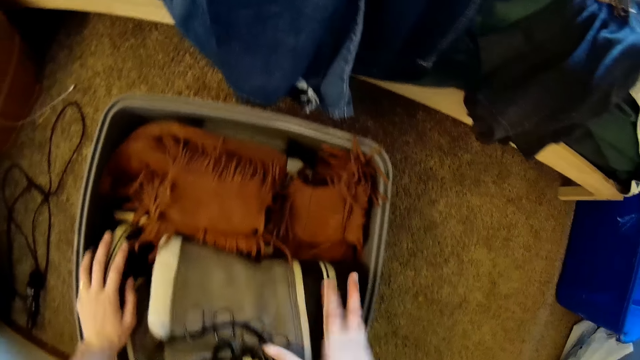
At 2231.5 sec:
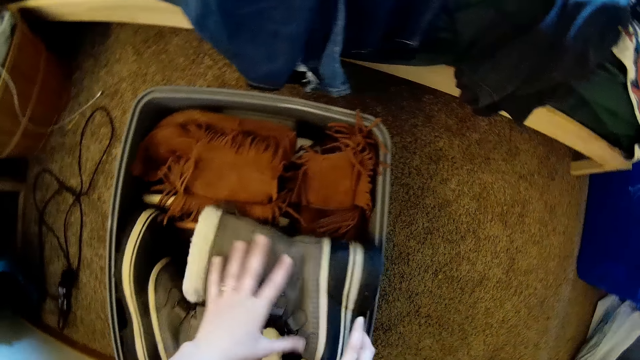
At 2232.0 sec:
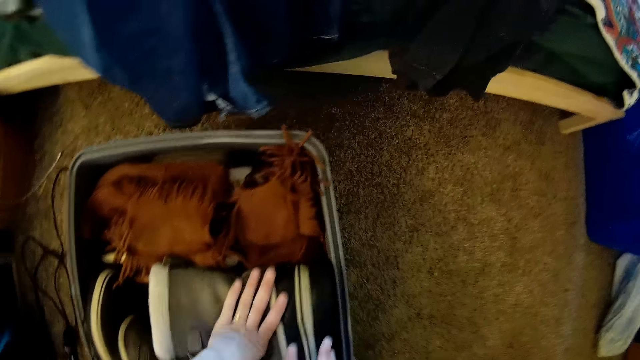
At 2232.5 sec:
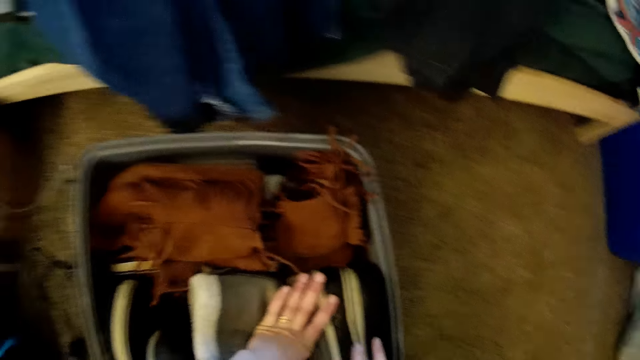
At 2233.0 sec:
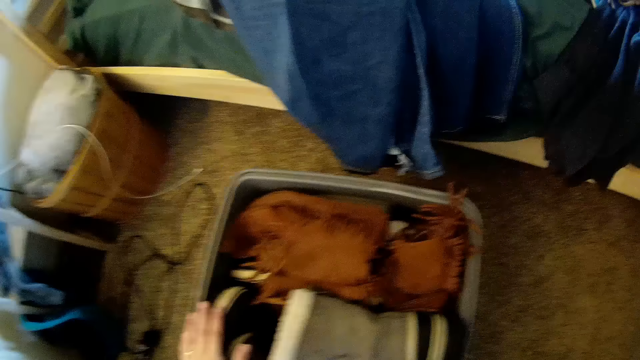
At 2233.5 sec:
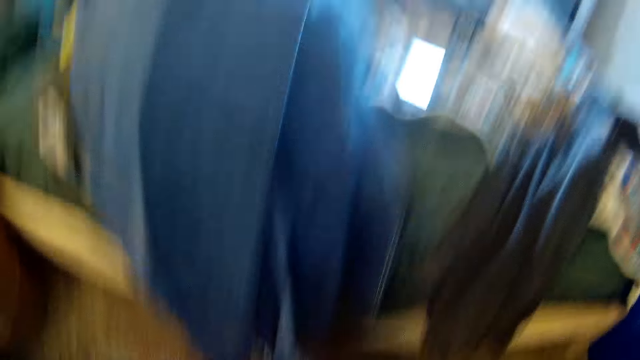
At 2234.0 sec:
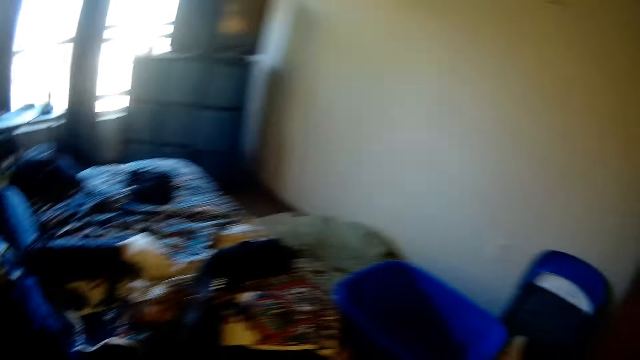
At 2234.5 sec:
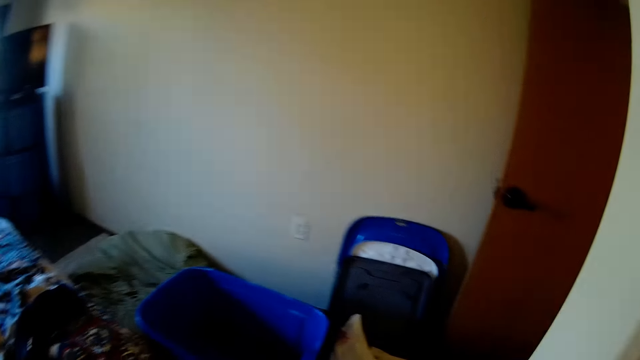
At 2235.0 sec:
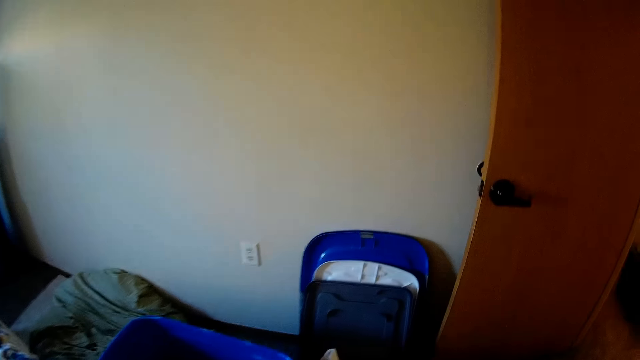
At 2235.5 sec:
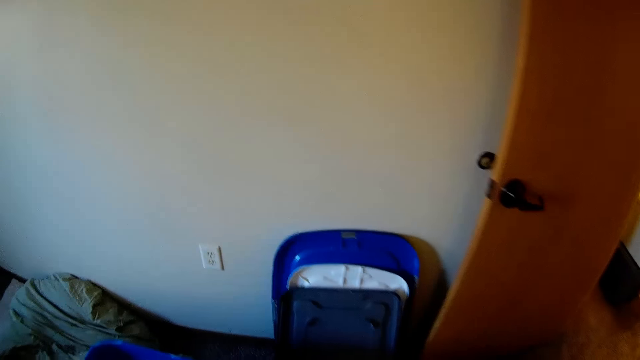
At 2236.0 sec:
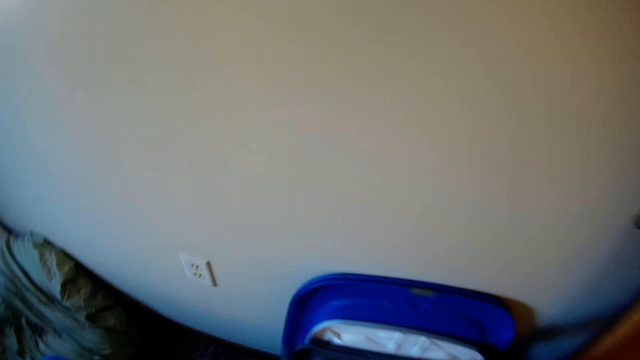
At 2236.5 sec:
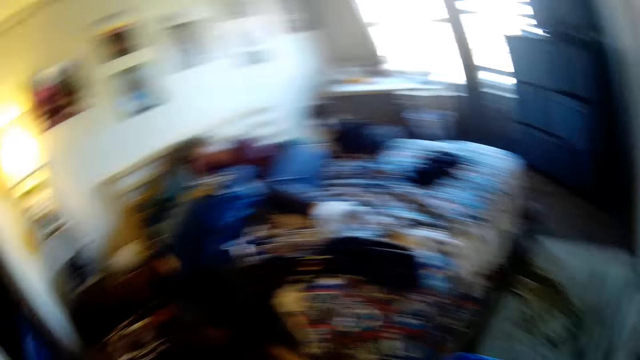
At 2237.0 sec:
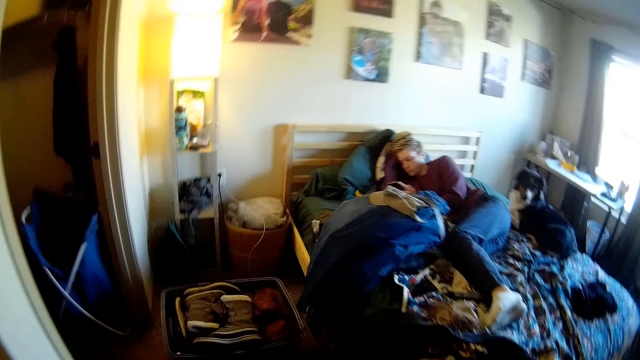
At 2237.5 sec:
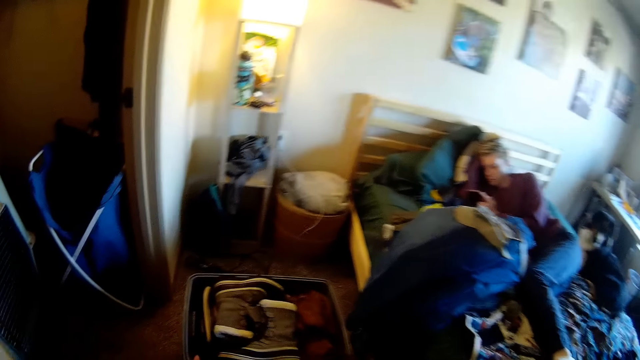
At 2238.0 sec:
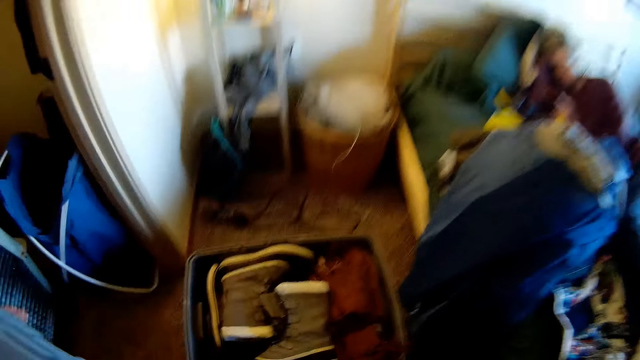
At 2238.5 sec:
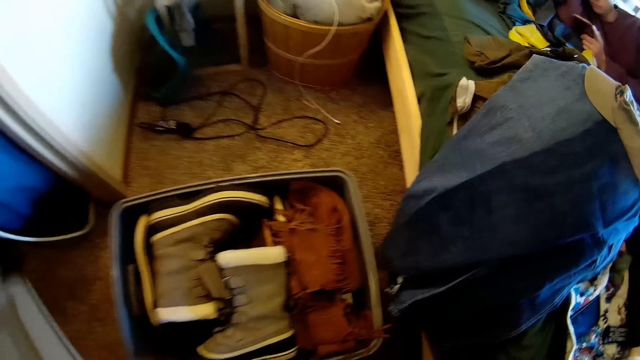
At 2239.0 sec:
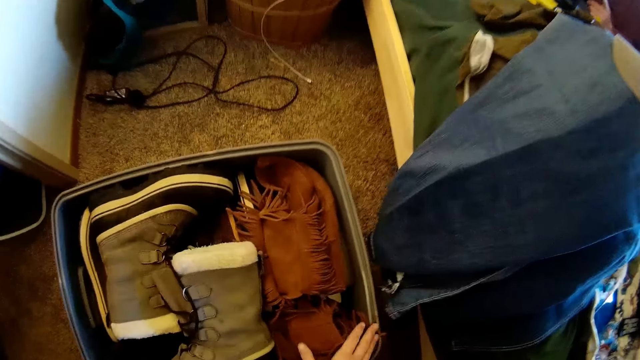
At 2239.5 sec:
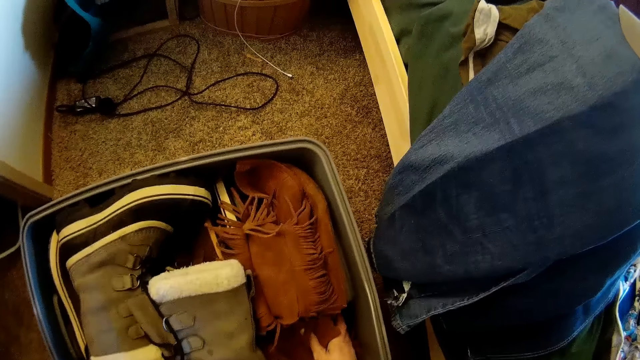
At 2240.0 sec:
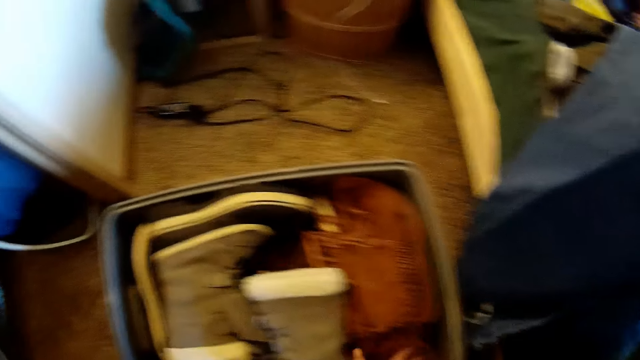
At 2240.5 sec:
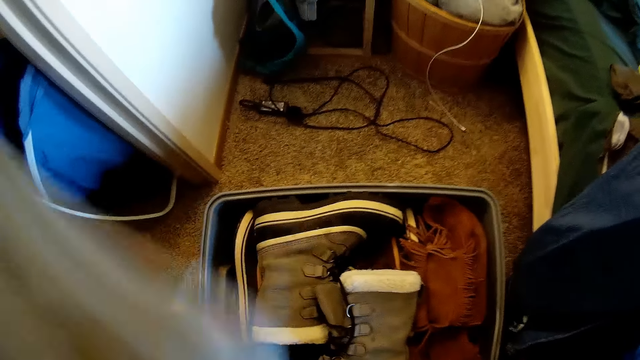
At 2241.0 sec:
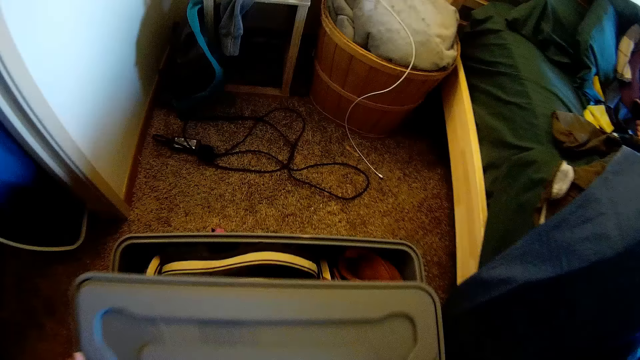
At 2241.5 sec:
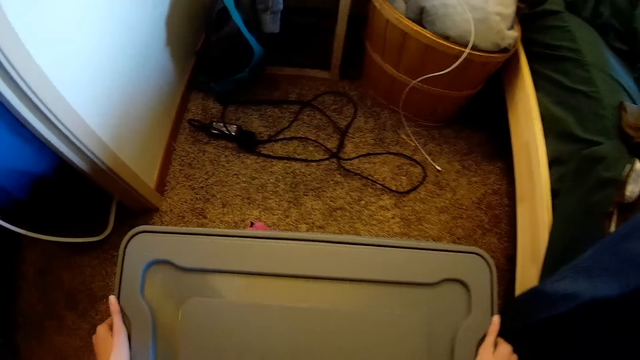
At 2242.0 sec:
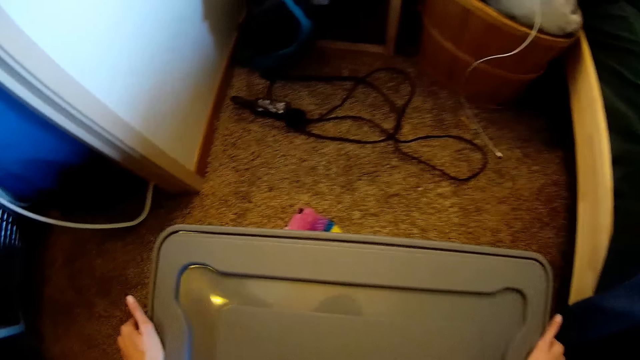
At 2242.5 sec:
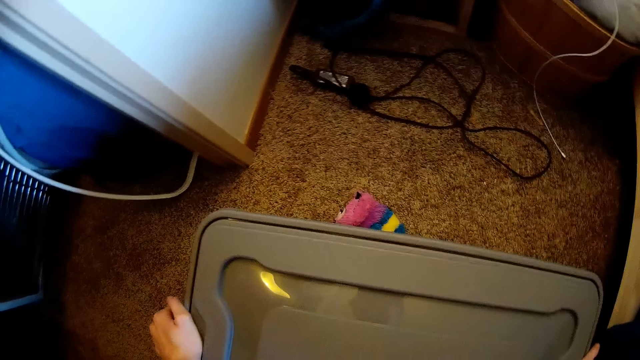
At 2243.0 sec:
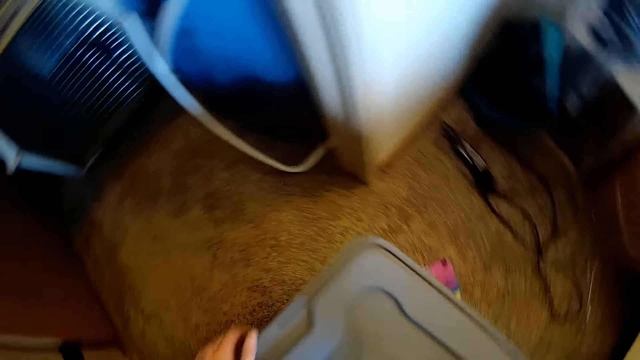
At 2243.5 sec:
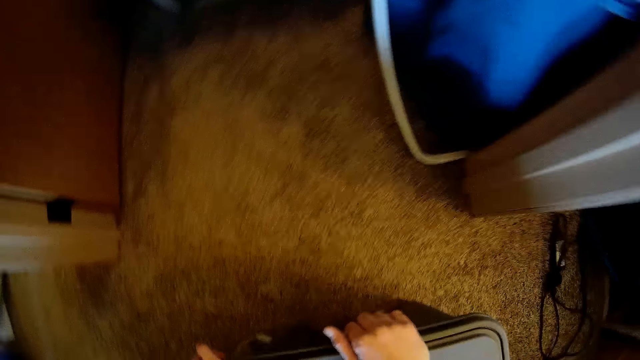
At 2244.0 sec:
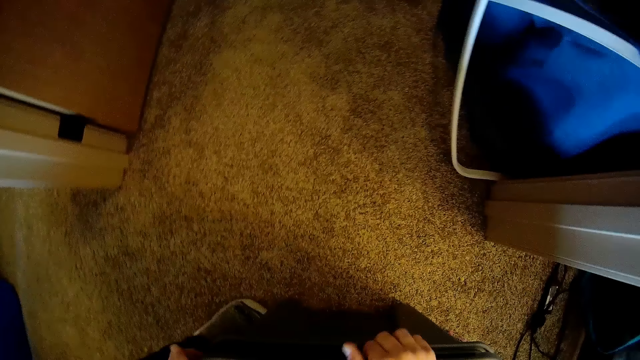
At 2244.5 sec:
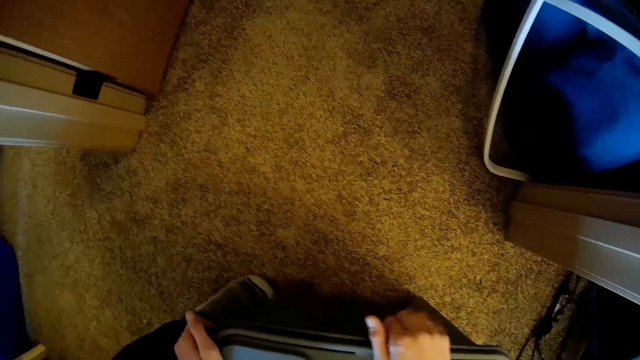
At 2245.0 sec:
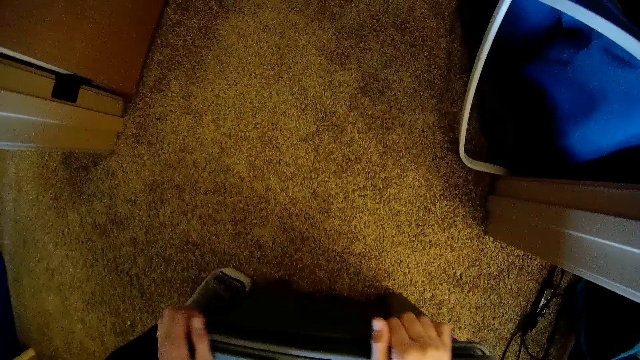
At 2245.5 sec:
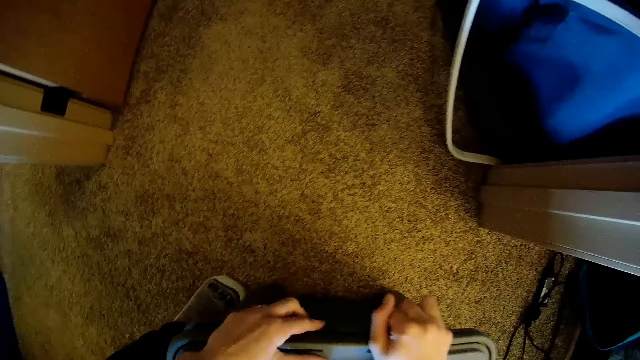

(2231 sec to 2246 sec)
The camera wearer presses down the boots in the basket. They put shoes in the basket in the bedroom. They walk around the bedroom. They pick up a basket lid. They walk around the bedroom. They press down the boots in the basket. They close the basket with the lid.

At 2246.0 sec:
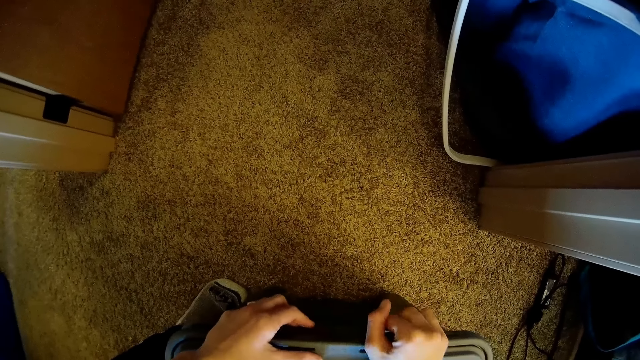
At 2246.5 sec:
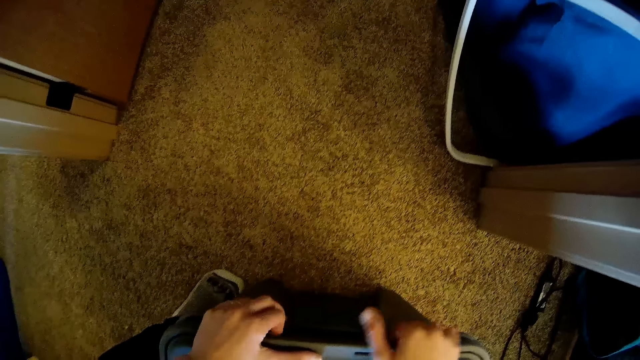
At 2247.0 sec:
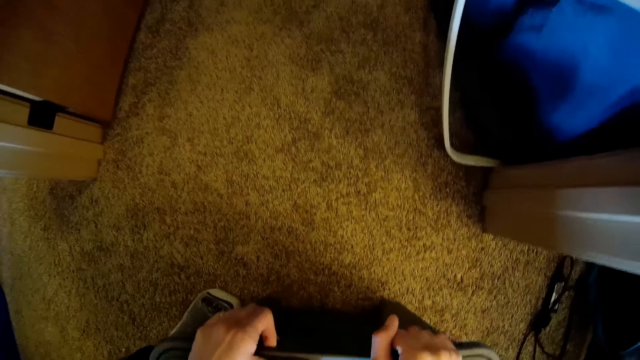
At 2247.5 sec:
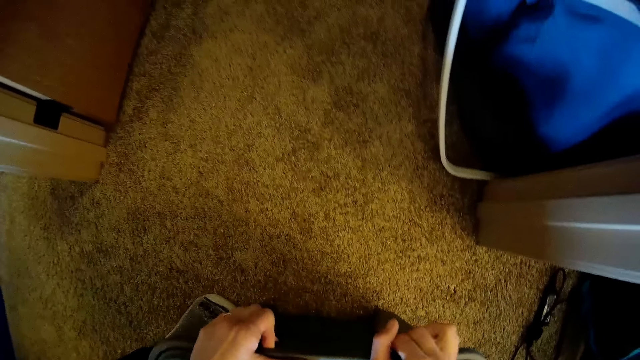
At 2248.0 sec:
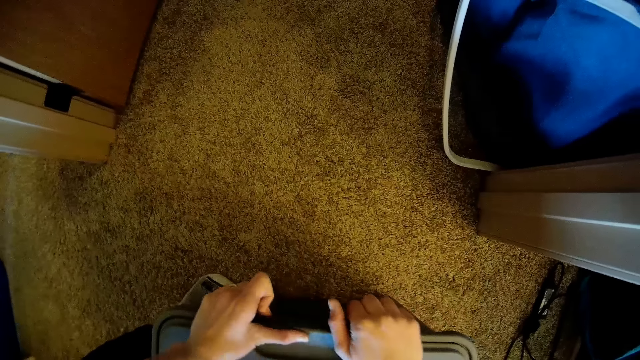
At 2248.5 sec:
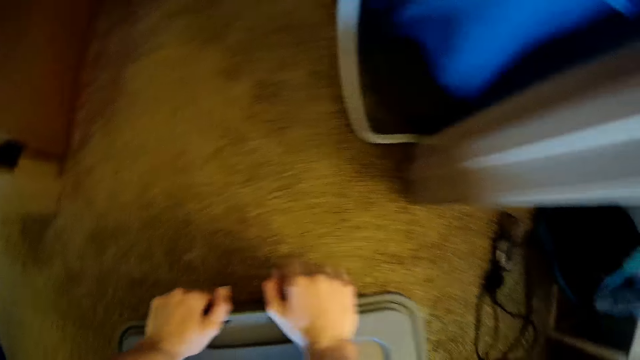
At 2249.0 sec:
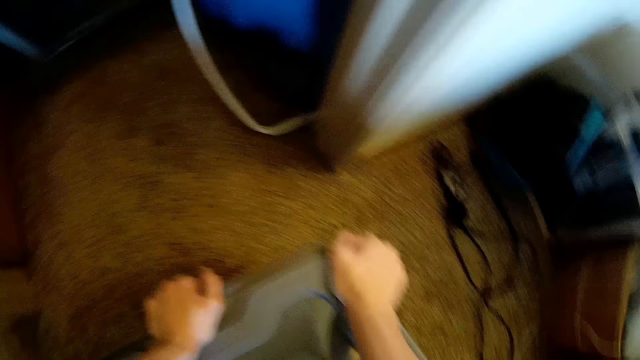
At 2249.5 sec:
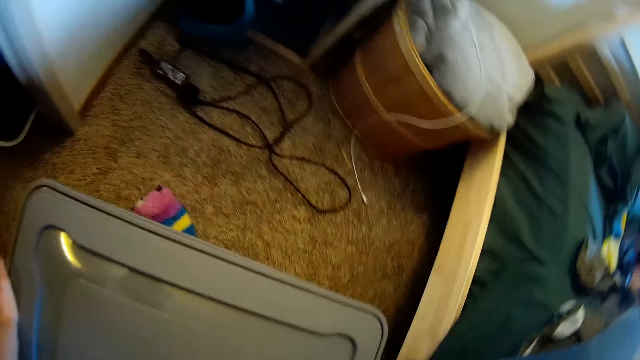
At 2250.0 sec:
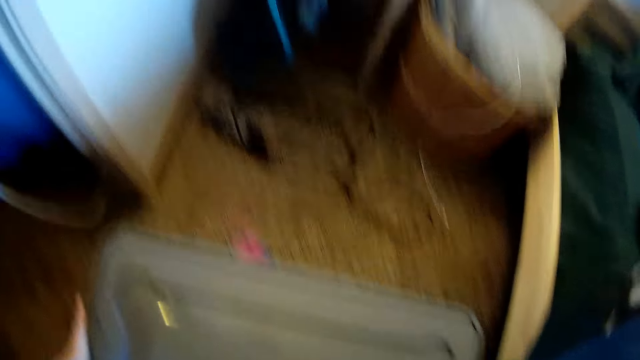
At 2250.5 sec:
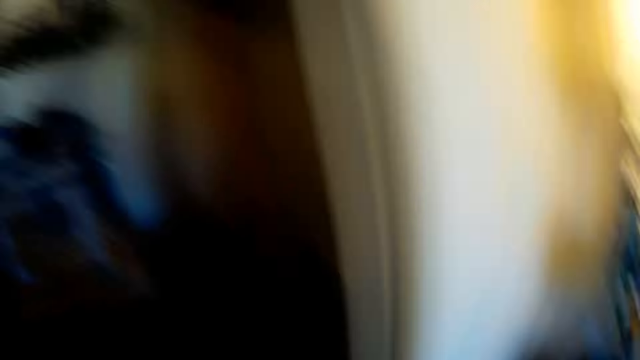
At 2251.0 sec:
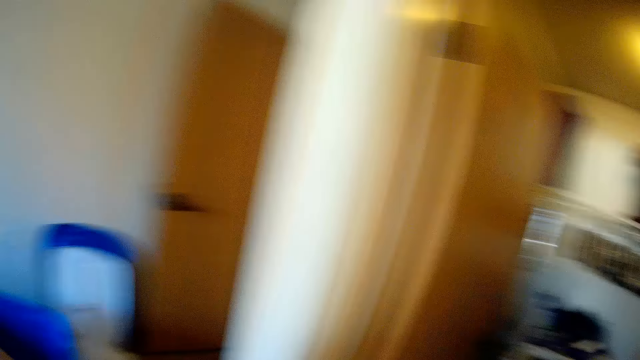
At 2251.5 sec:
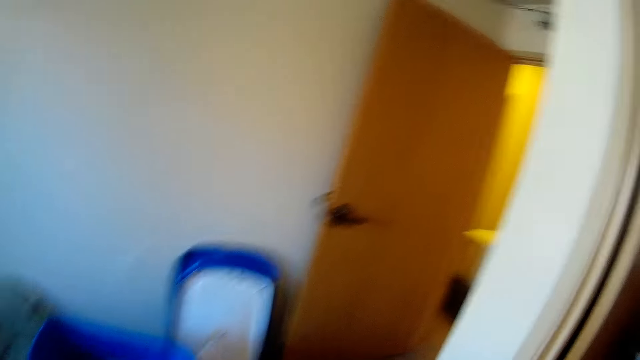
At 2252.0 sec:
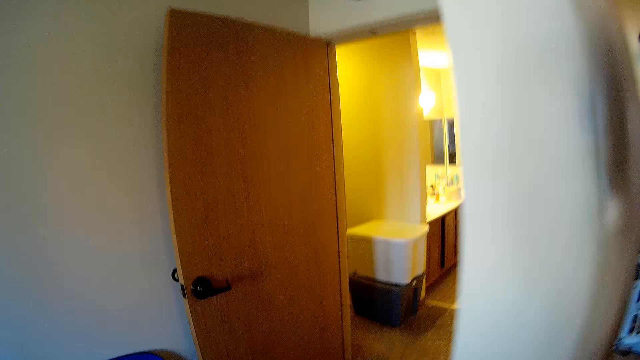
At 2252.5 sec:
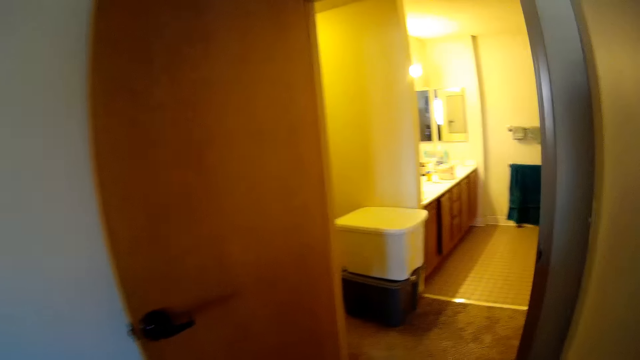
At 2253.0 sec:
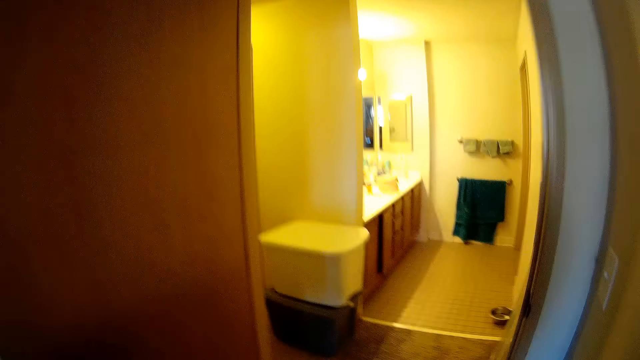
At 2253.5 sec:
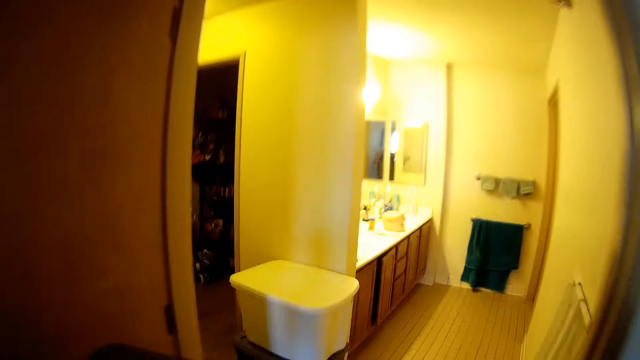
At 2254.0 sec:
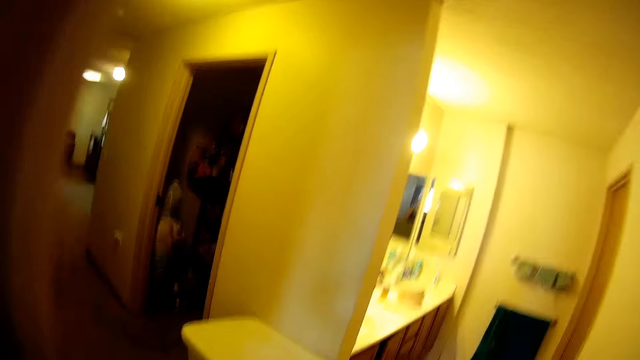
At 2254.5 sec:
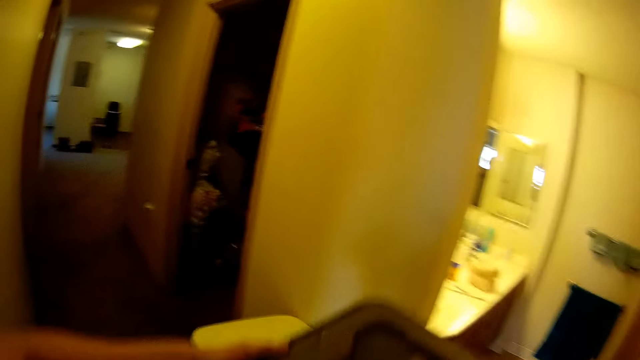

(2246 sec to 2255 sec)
The camera wearer walks in the room and seals the basket. They lift up the basket.
